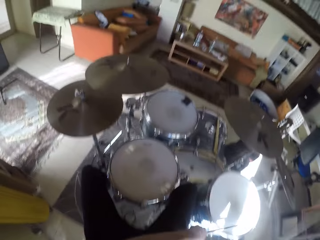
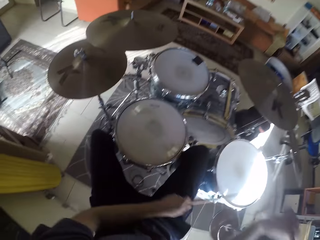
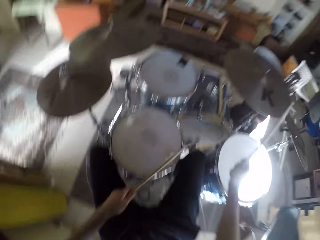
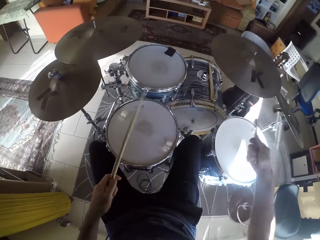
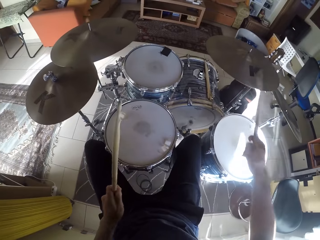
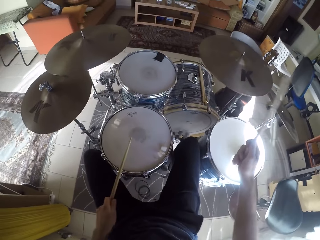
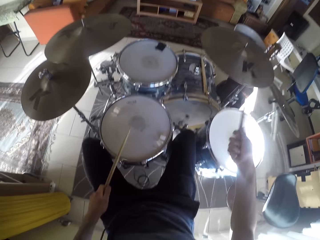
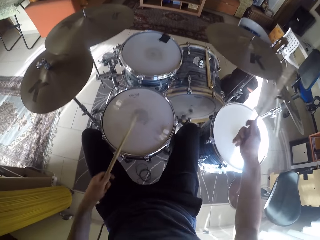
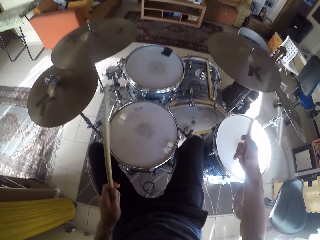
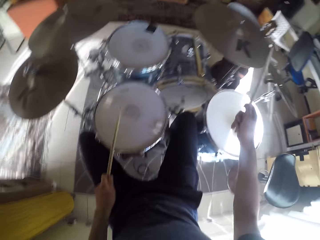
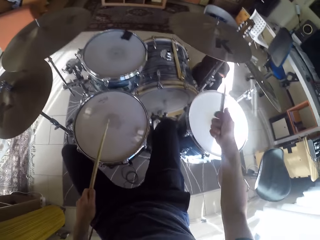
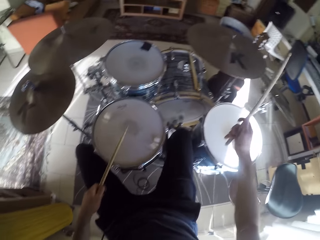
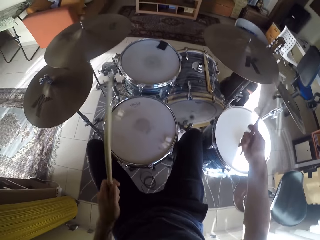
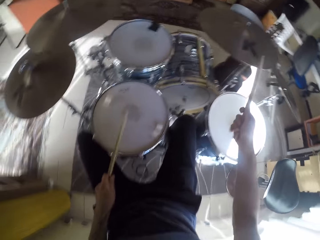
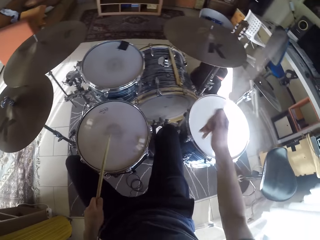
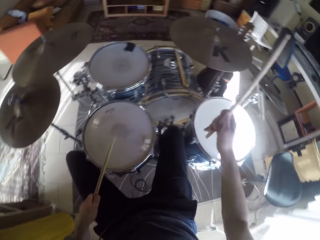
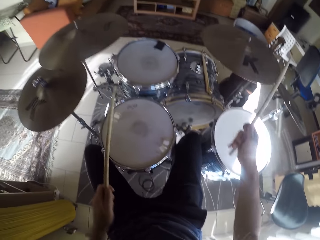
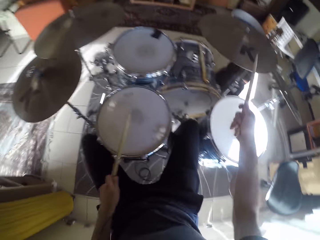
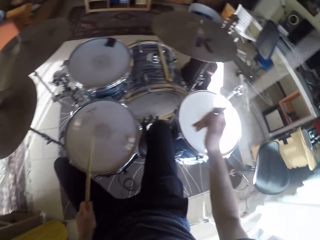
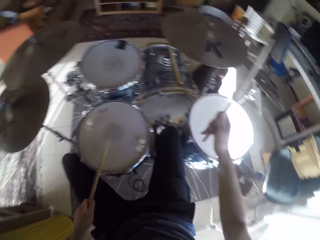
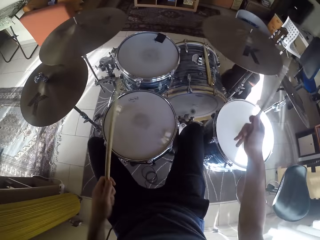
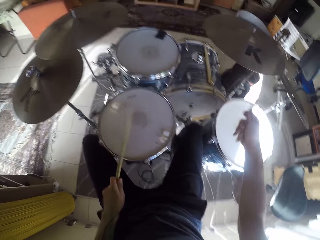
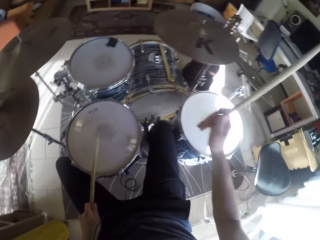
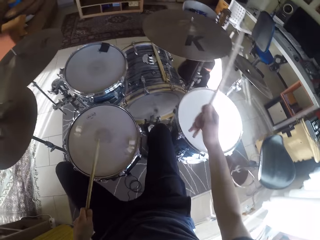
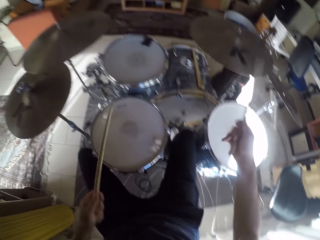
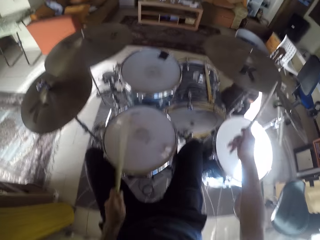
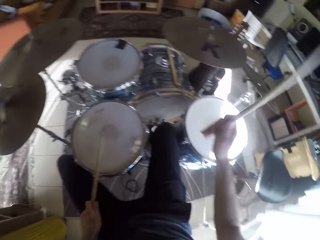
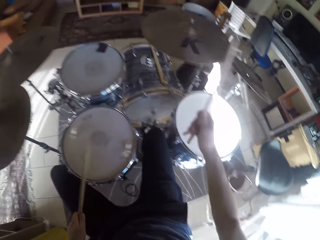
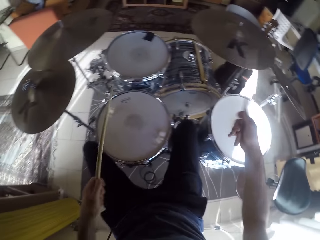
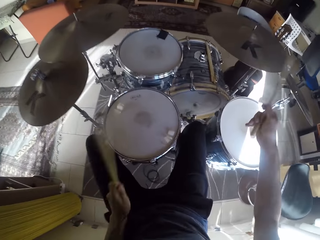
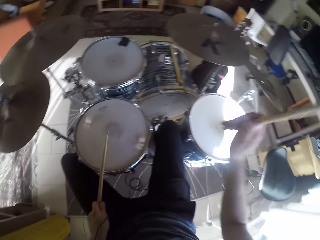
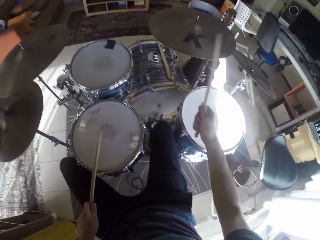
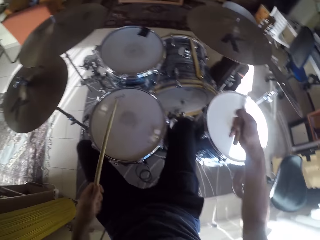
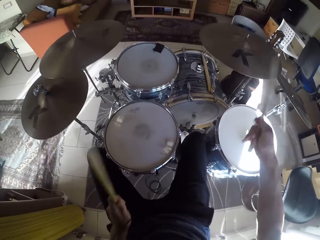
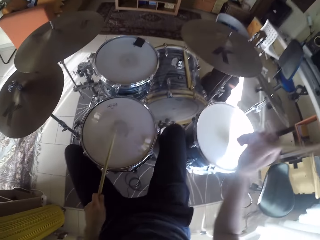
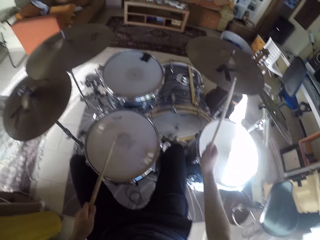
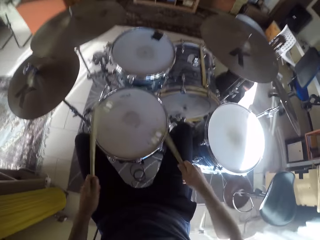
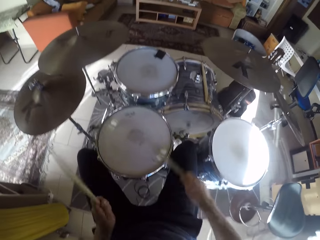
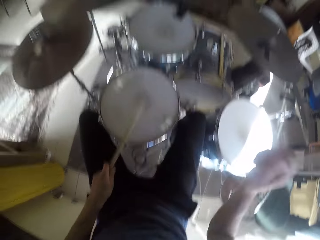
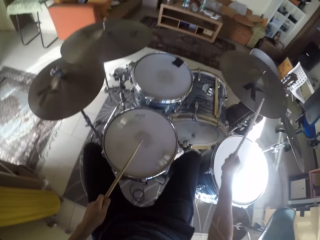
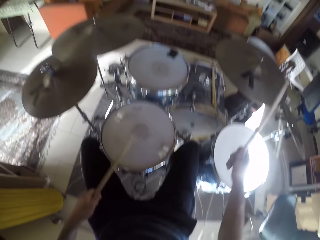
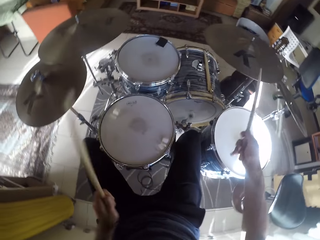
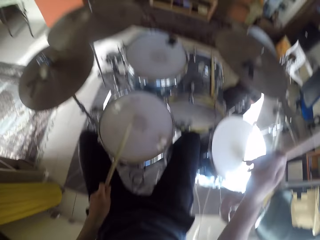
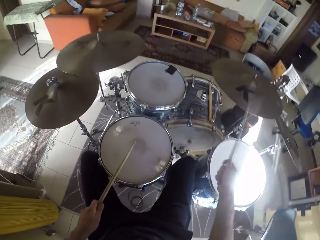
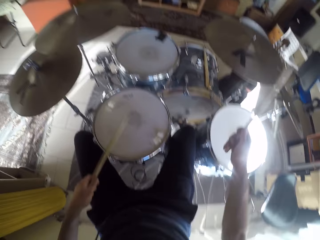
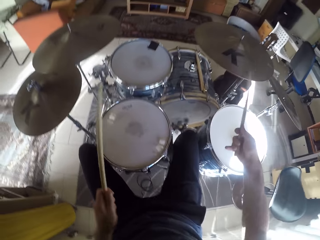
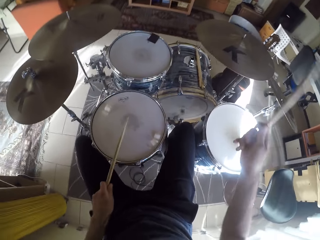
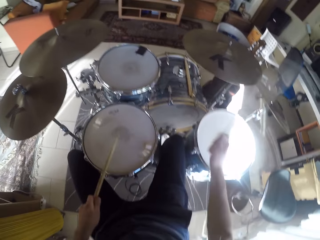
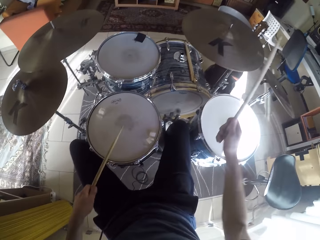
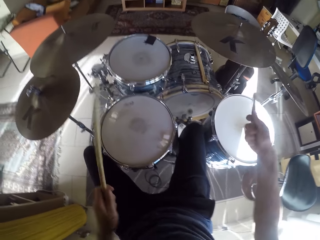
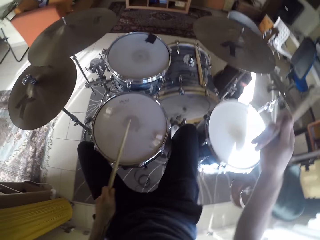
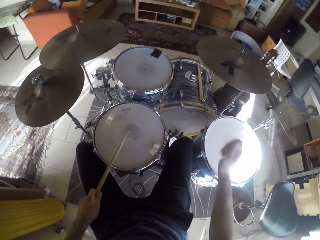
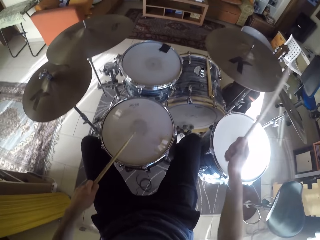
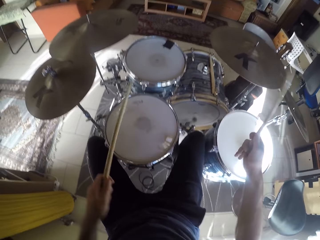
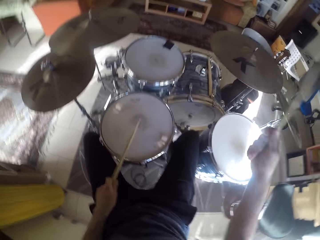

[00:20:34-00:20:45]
The camera wearer beats the crash cymbal with the drumstick in his right hand. He beats the snare drum with the drumsticks in his hands. He beats the snare drum again. He beats the crash cymbal with the drumstick in his right hand. He beats the crash cymbal again. He beats the snare drum with the drumstick in his left hand.

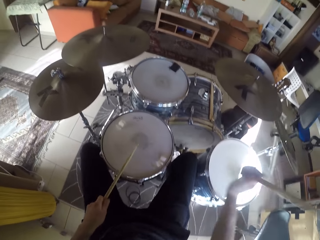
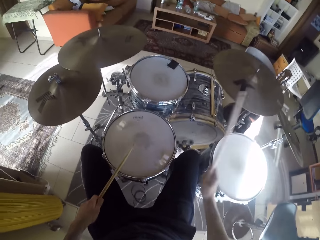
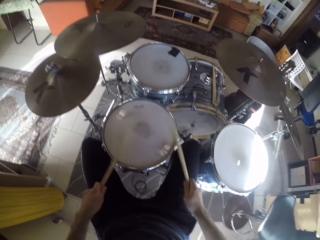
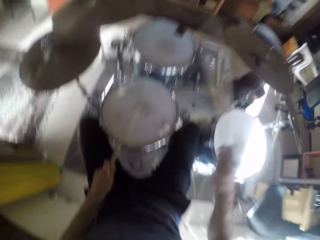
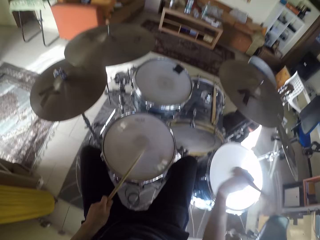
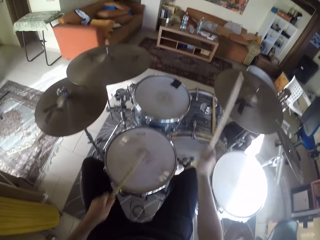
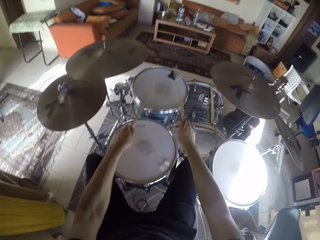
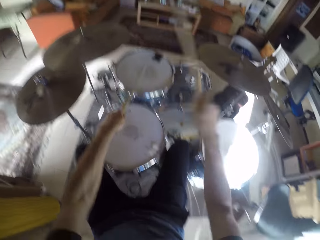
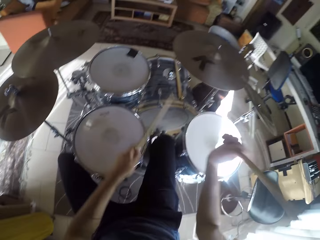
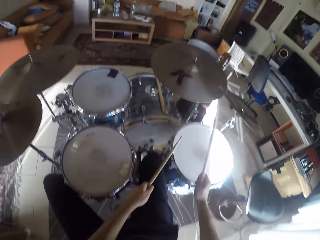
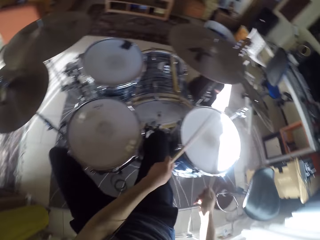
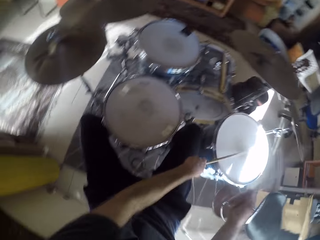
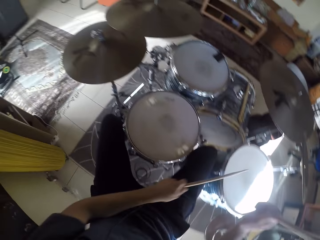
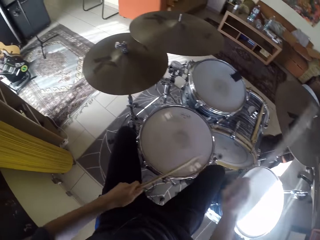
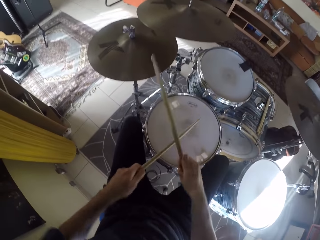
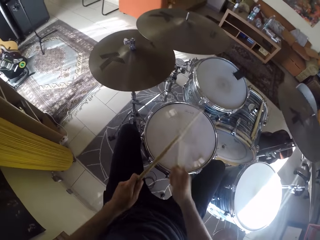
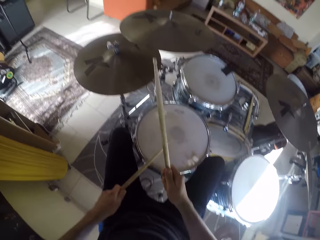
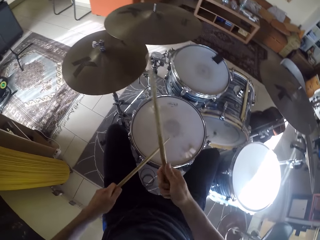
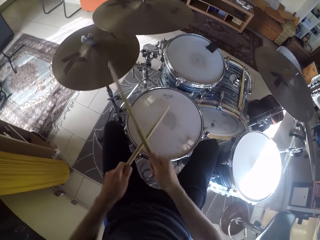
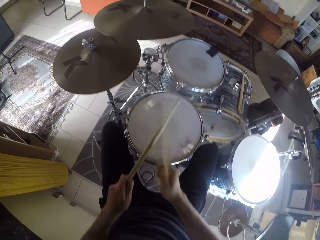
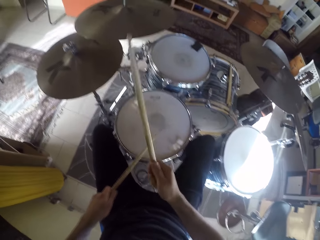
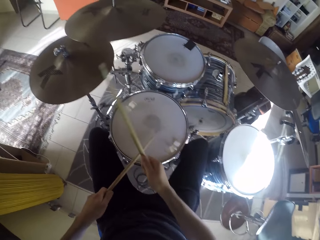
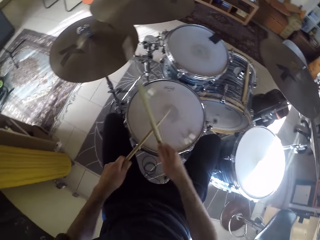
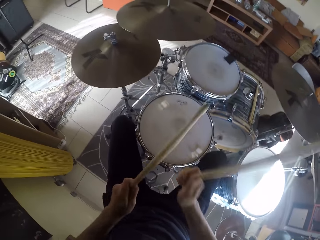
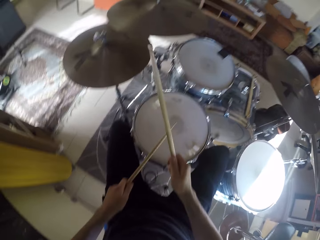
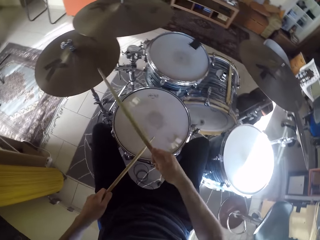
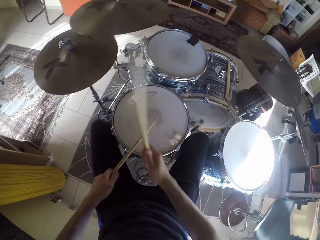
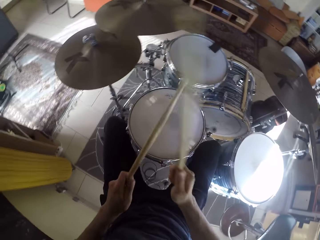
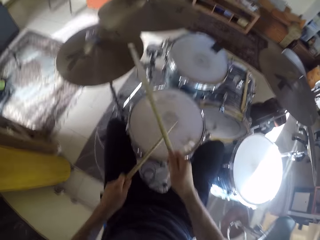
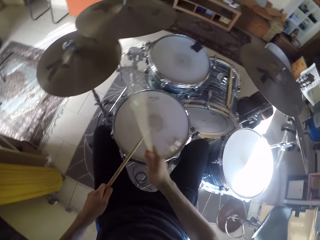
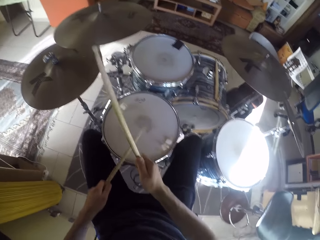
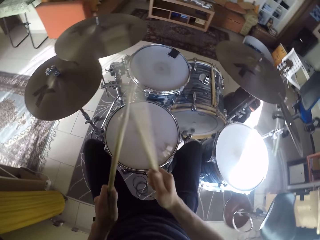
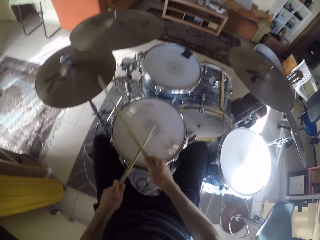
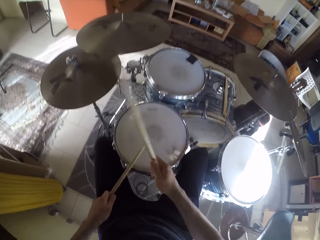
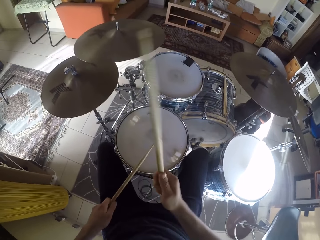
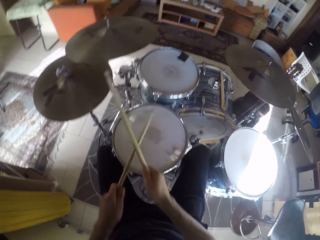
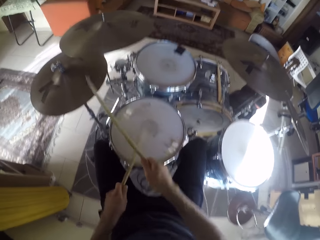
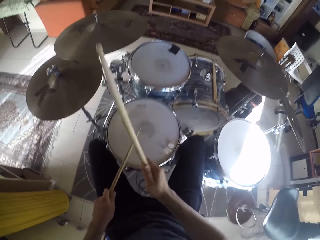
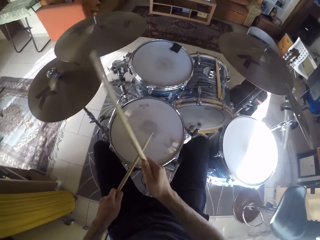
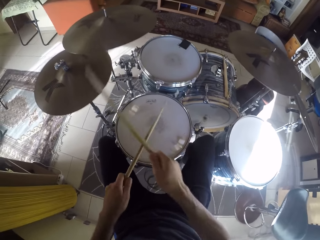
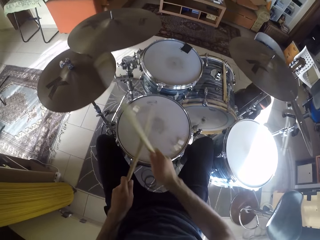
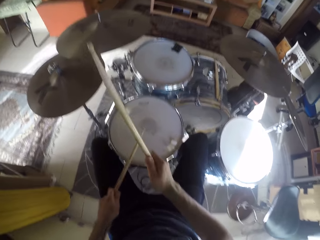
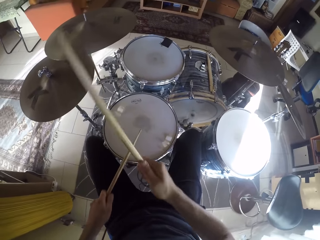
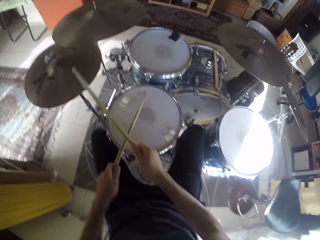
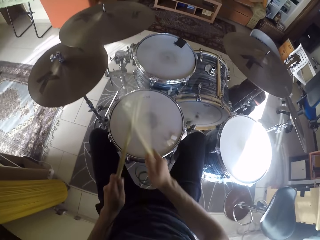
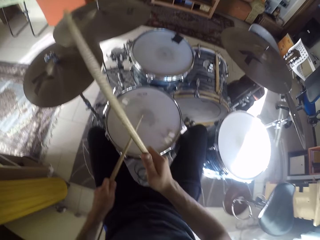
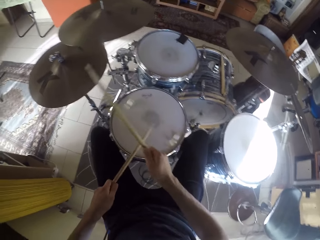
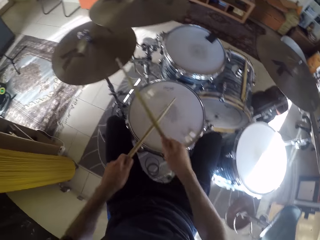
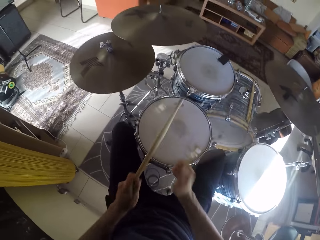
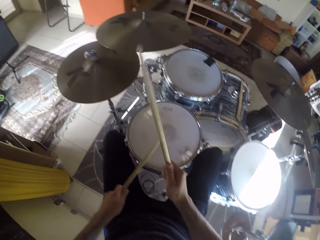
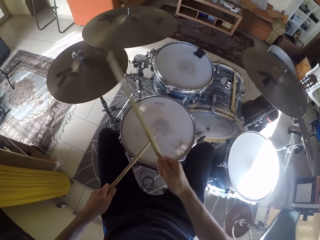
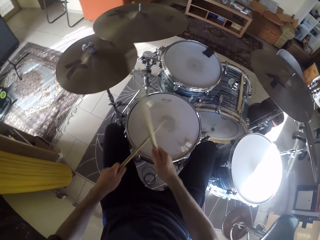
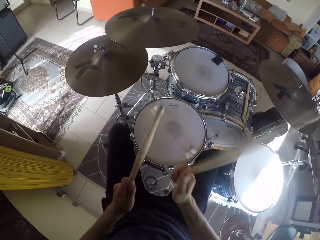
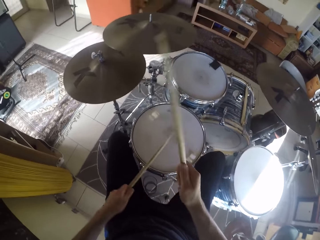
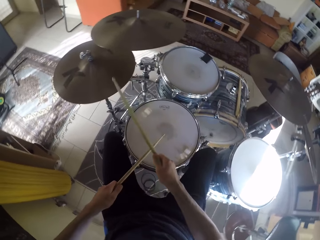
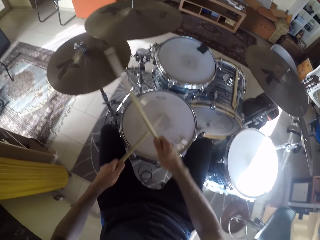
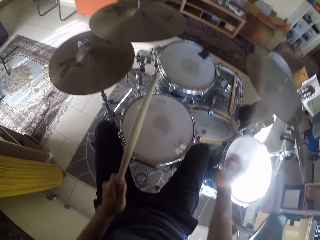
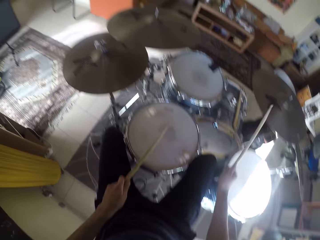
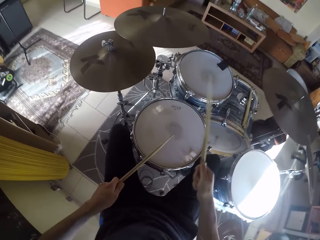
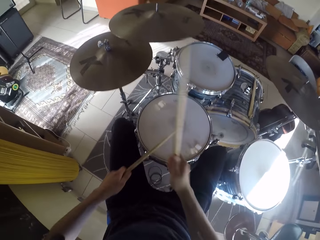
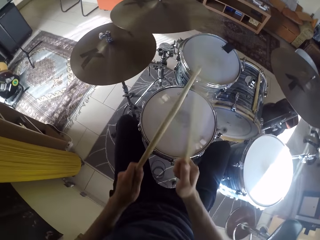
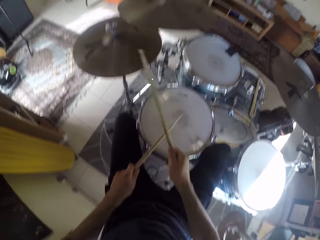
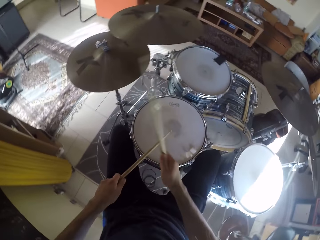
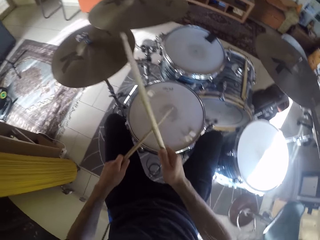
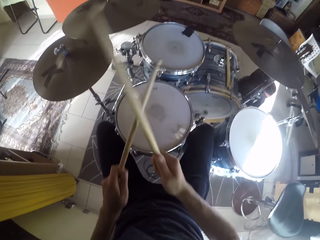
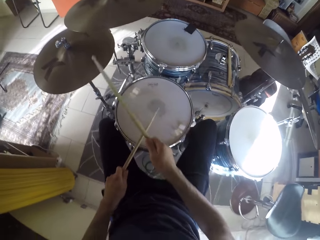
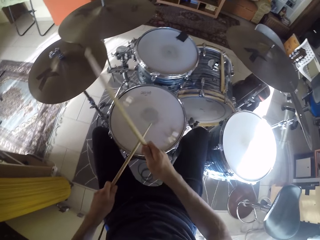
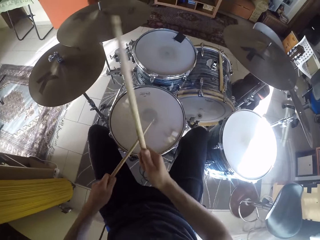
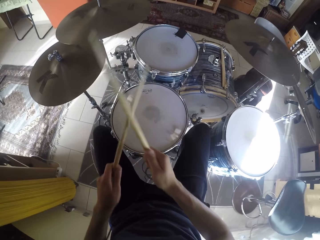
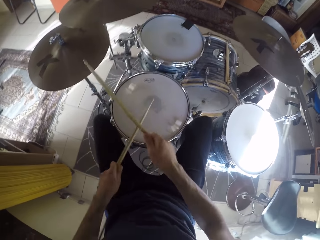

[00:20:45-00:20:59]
The camera wearer beats the tom with the drumsticks in his hands. He beats the crash cymbal with the drumstick in his right hand. He beats the floor tom with the drumsticks in his hands. He beats the snare drum with the drumstick in his left hand. He beats the hi-hats cymbal with the drumstick in his right hand. He beats the crash cymbal with the drumstick in his right hand. He beats the hi-hats cymbal with the drumstick in his right hand.
